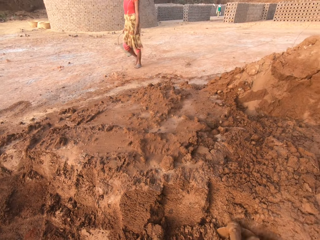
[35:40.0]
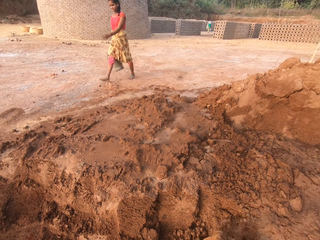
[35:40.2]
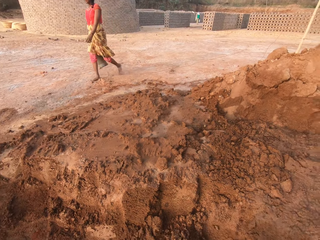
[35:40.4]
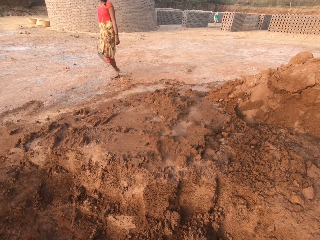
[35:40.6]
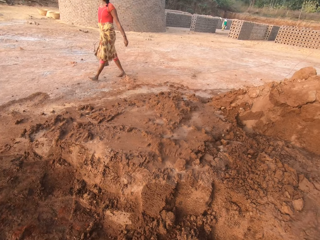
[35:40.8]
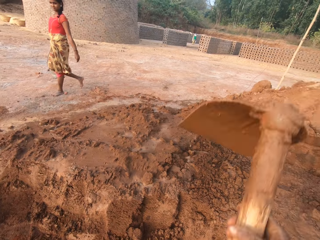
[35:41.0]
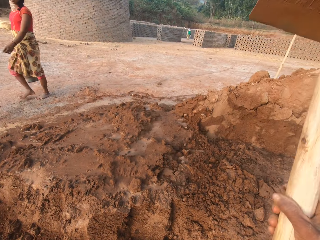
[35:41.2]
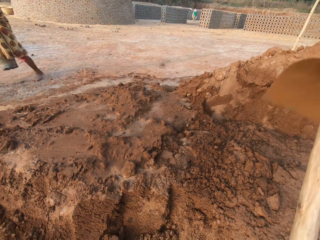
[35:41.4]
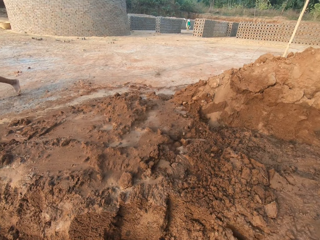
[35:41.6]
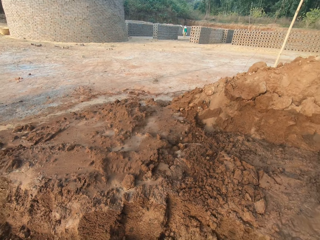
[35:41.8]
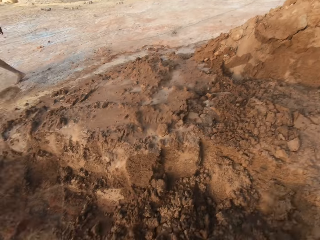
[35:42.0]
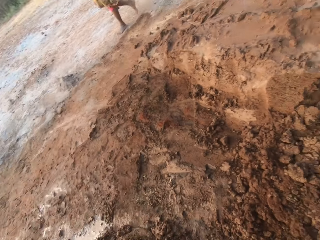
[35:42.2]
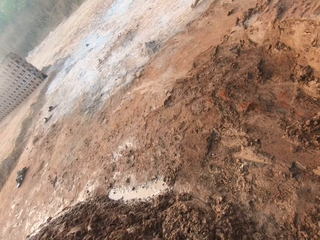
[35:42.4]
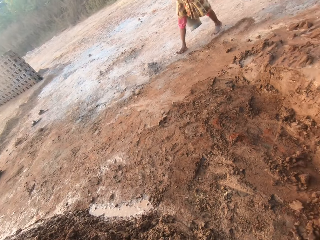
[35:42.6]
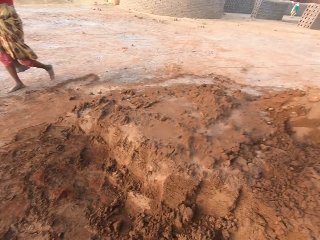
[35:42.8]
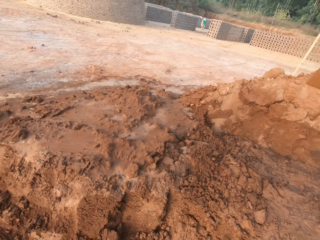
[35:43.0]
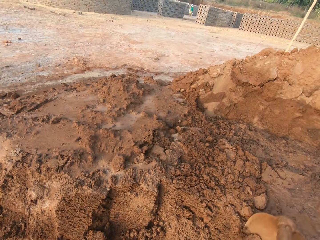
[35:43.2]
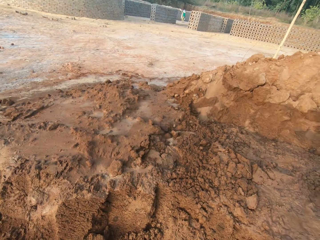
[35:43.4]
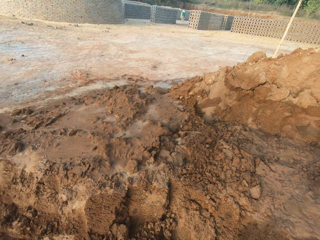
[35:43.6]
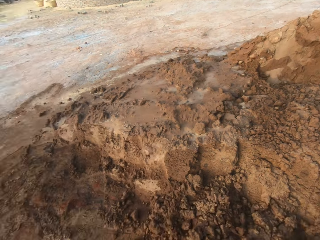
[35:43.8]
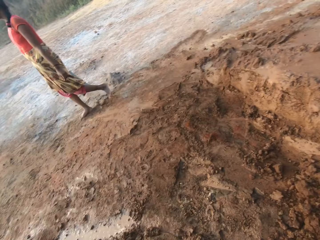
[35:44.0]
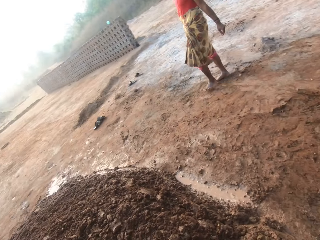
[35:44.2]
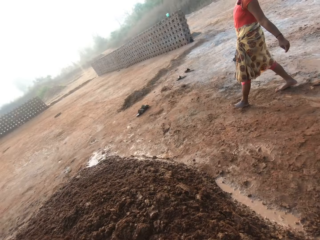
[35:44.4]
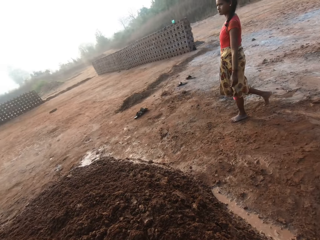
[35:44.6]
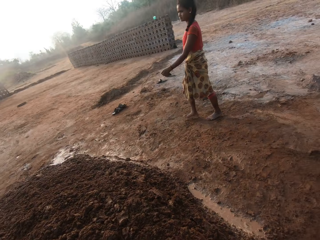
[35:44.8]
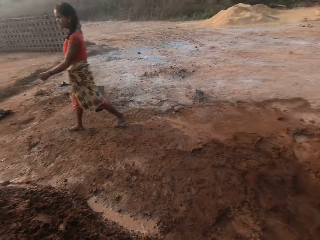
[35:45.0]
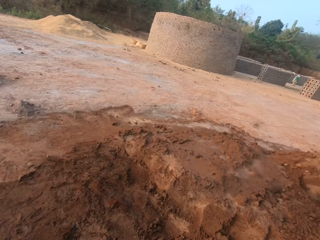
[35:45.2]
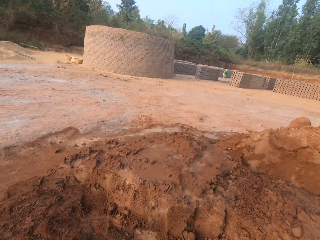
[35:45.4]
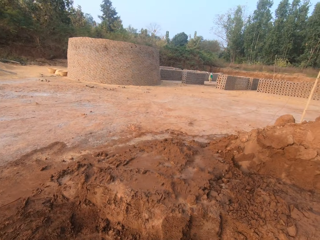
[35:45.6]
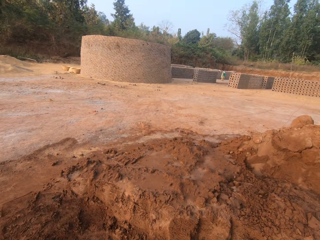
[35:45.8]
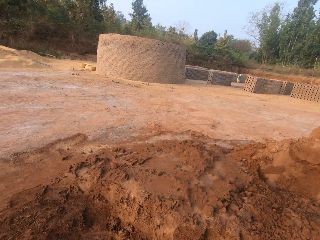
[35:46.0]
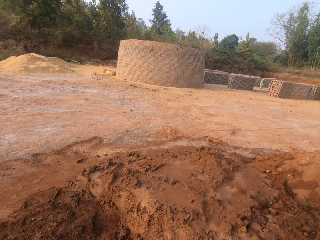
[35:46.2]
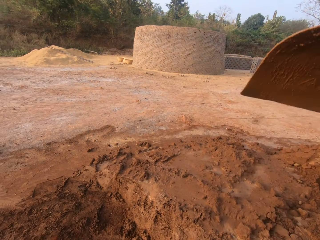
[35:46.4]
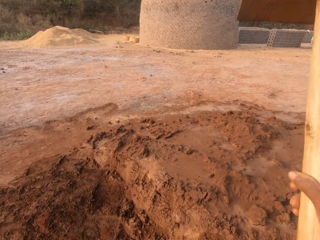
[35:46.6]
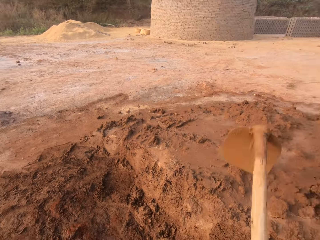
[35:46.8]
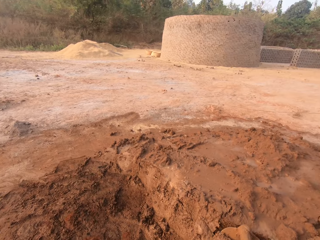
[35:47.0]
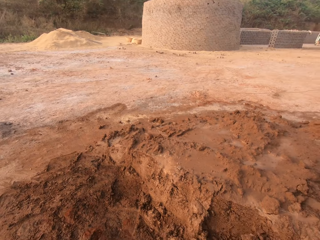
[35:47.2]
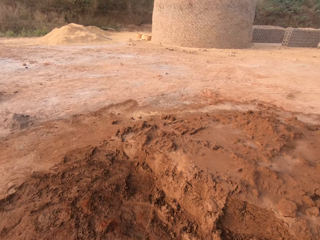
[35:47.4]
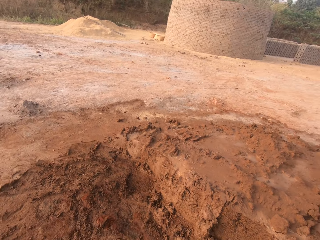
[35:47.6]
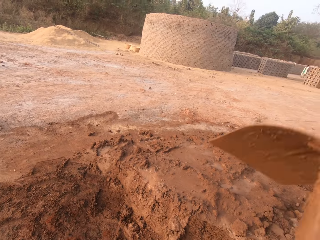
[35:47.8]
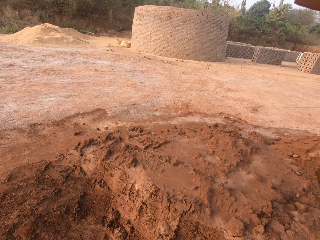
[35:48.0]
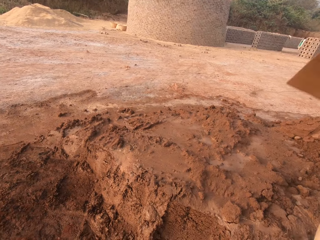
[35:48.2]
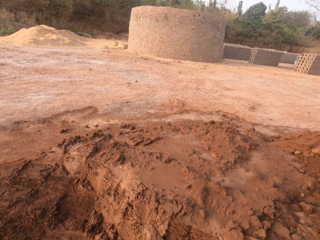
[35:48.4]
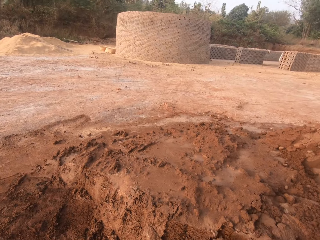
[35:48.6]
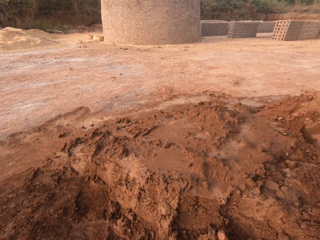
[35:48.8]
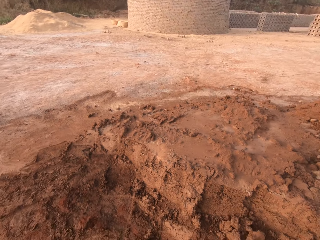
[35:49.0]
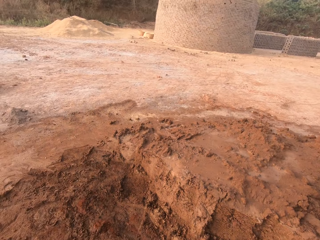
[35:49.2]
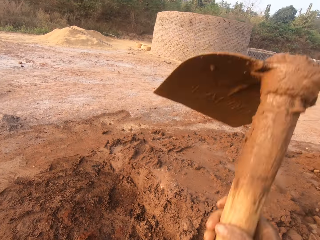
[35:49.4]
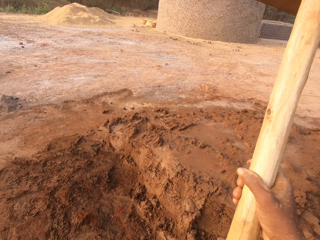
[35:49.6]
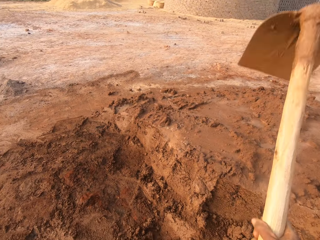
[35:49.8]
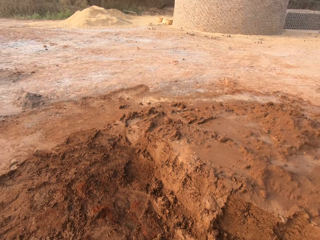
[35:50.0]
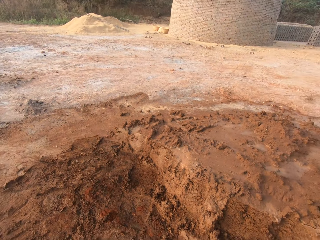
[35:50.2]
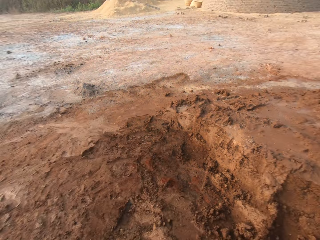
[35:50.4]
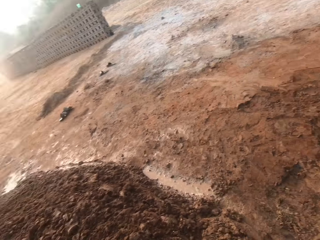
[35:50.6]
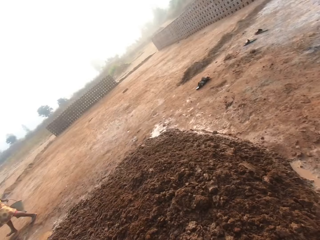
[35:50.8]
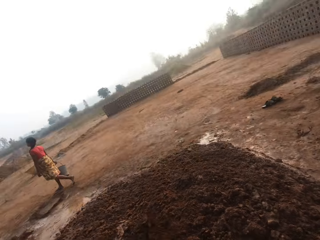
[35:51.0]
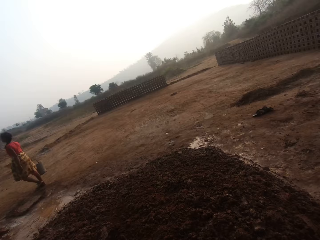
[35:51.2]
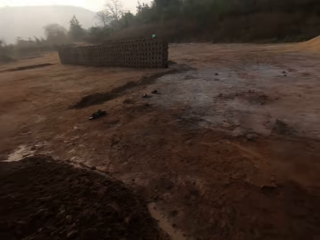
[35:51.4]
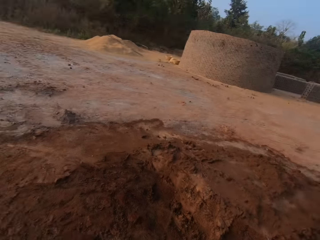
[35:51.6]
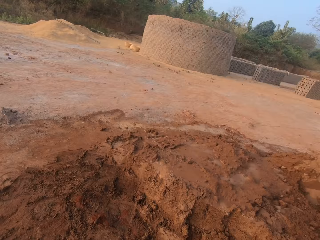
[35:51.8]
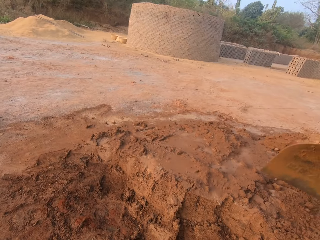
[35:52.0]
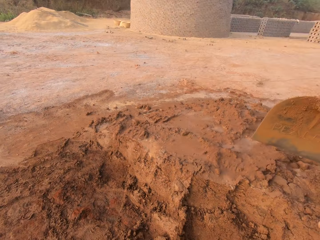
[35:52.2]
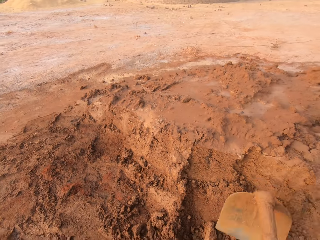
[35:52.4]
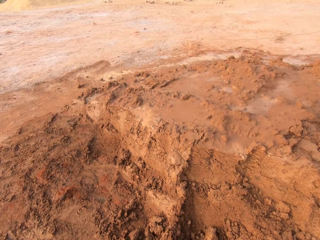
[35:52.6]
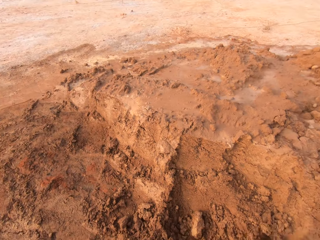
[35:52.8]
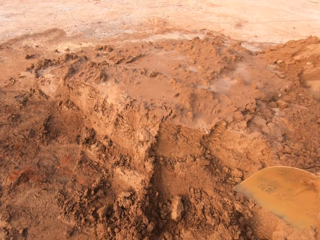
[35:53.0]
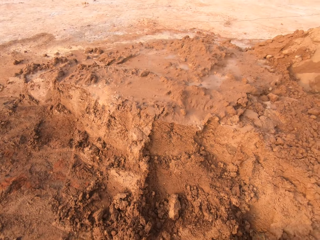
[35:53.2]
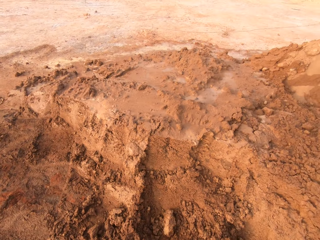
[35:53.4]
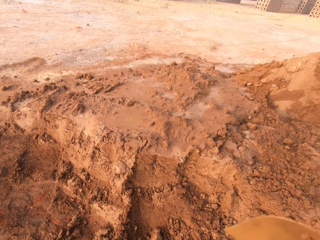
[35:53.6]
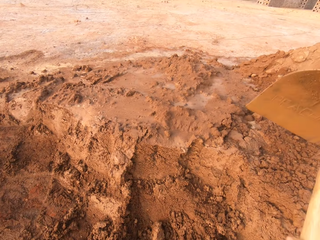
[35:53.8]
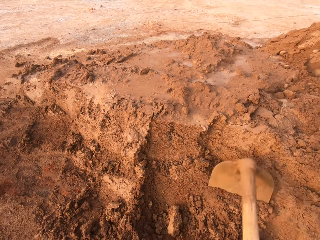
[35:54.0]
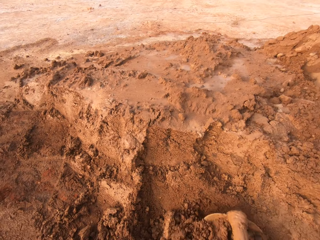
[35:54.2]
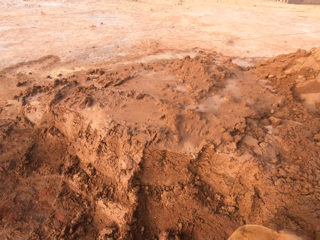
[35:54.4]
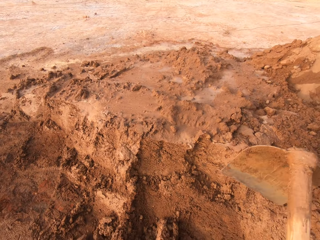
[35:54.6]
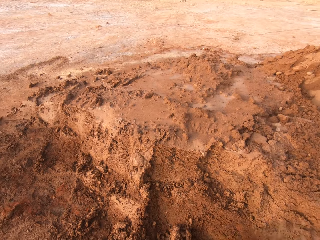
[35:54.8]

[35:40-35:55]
The woman walks past the camera wearer. The camera wearer puts soil on a heap. They dig the soil on the ground. They put the soil on the heap. They dig the soil on the ground.

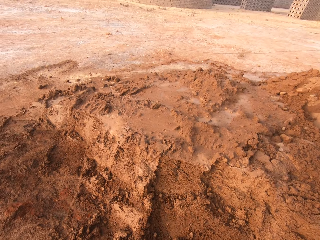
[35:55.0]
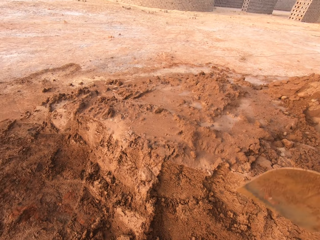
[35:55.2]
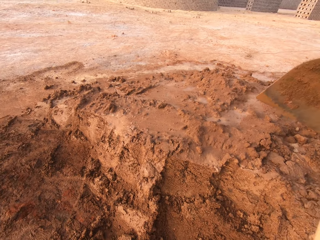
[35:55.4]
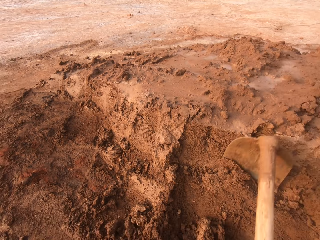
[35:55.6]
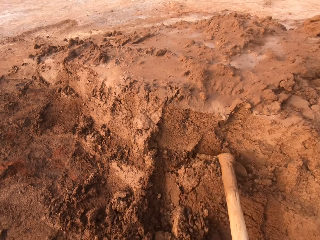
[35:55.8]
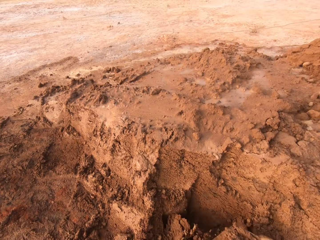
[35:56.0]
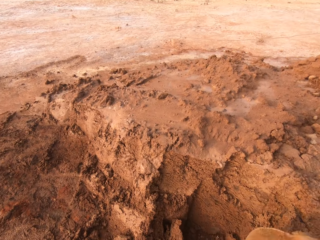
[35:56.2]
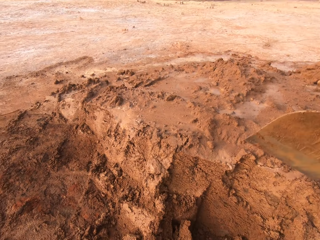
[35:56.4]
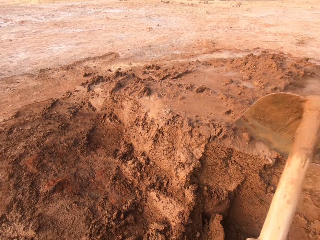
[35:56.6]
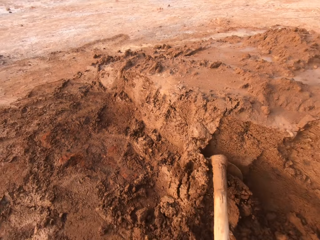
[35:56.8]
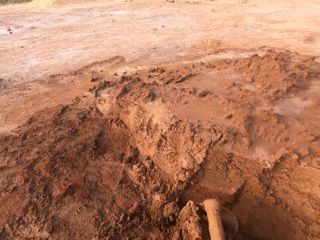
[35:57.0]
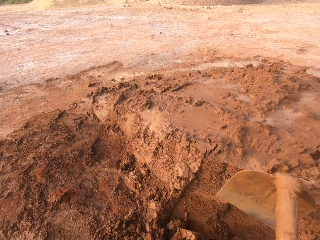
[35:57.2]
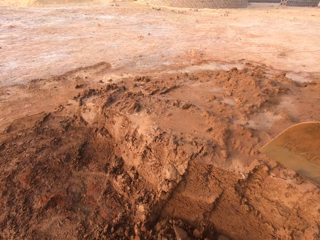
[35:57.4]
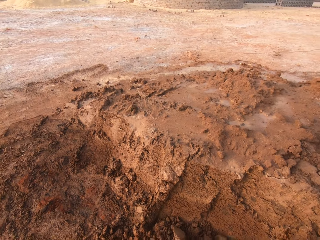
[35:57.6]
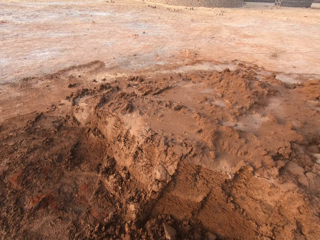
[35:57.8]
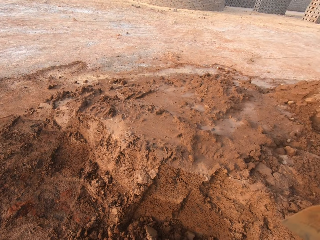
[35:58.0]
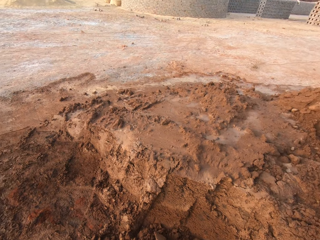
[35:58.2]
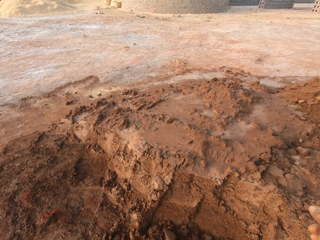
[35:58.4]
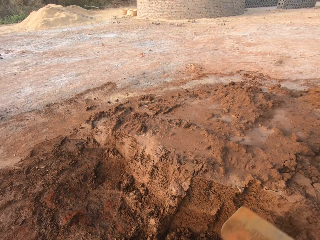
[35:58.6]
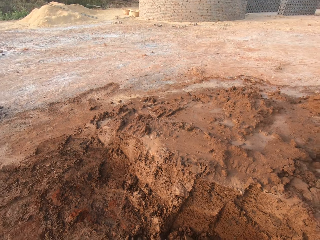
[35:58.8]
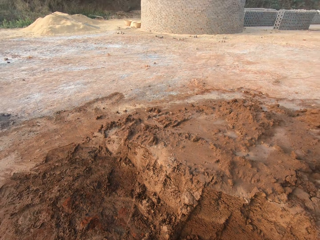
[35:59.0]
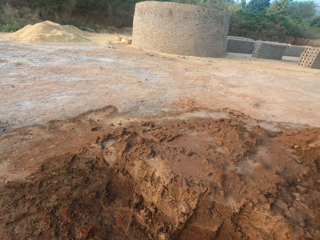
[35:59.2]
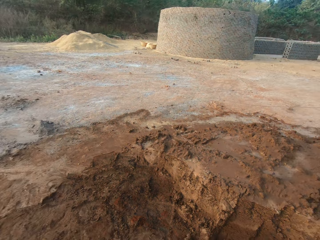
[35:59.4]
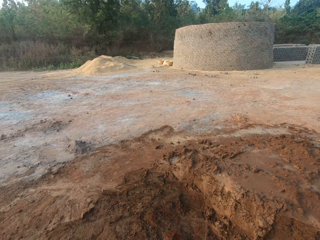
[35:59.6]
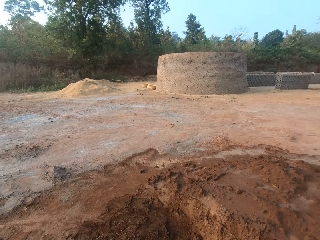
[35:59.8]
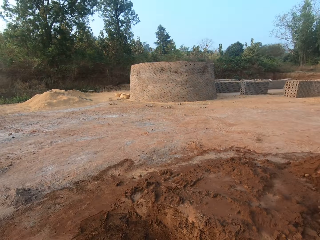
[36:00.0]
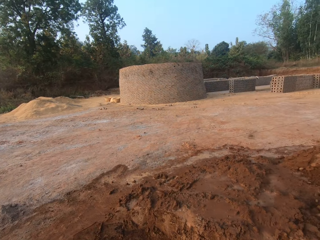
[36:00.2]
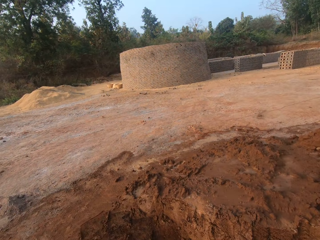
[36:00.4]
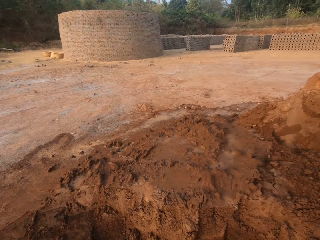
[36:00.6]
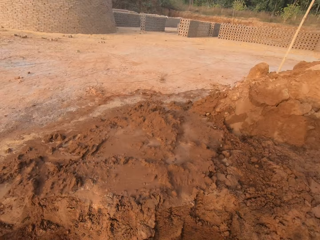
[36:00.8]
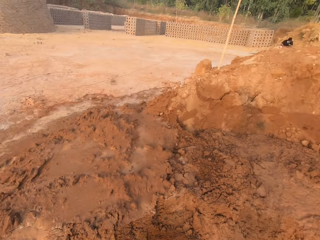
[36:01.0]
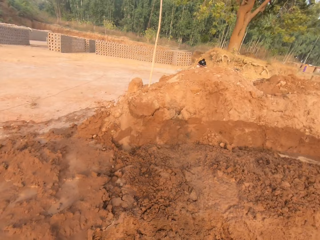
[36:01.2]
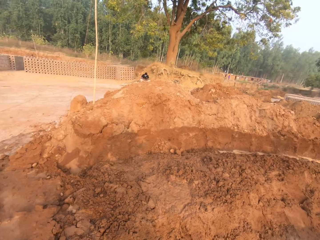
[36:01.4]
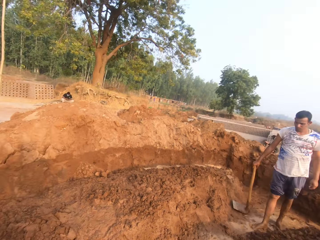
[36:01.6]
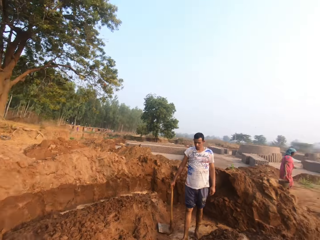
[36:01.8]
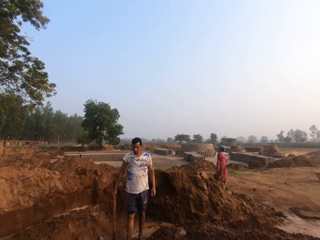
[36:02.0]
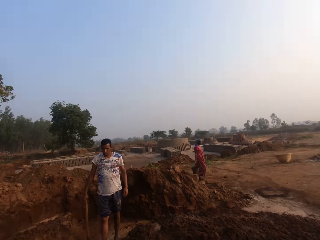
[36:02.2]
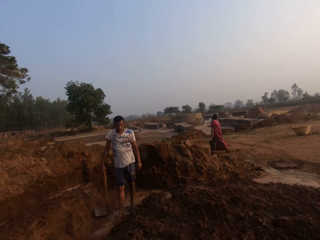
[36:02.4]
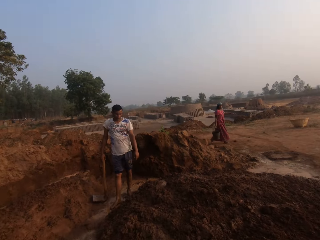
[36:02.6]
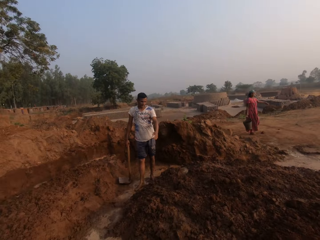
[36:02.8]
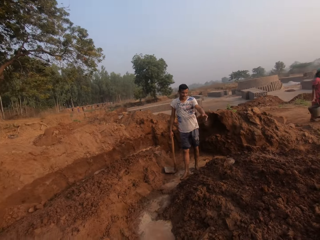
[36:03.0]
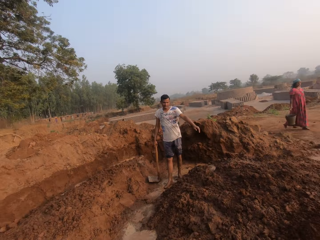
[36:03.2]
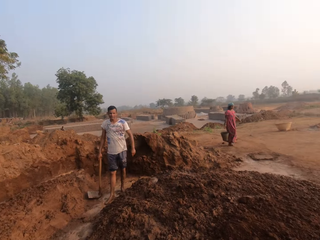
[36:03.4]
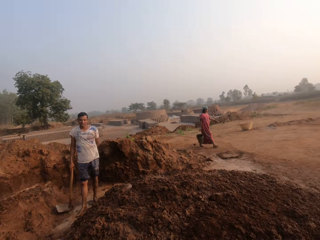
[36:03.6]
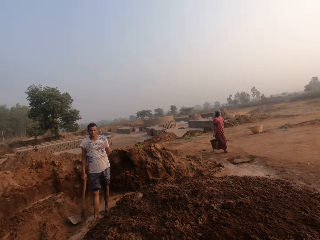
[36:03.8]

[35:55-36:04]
The camera wearer puts soil on a heap. The man holds a hoe with his right hand. The camera wearer looks around a construction site.
